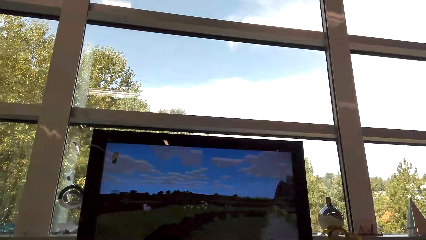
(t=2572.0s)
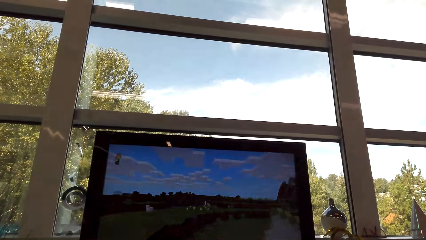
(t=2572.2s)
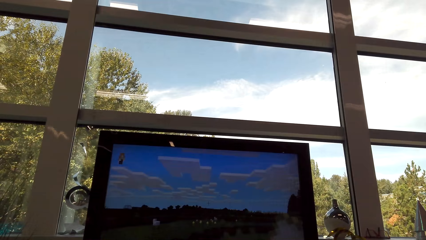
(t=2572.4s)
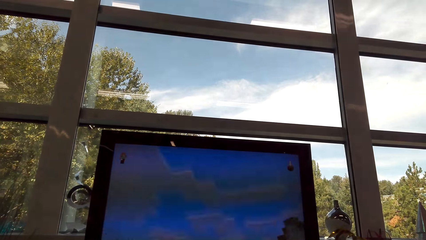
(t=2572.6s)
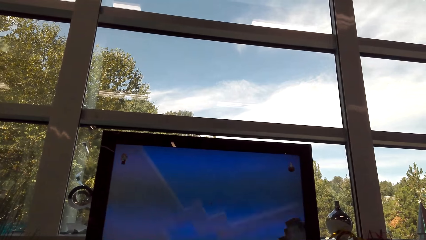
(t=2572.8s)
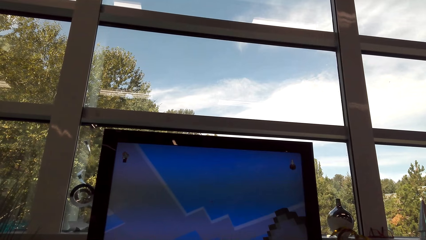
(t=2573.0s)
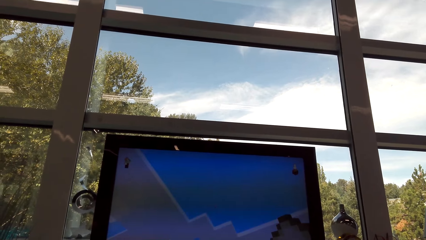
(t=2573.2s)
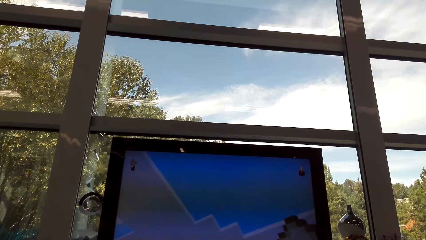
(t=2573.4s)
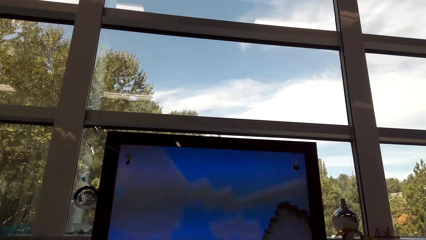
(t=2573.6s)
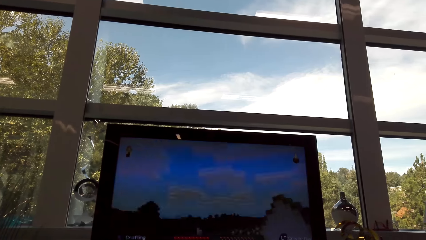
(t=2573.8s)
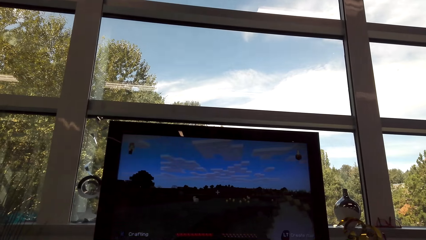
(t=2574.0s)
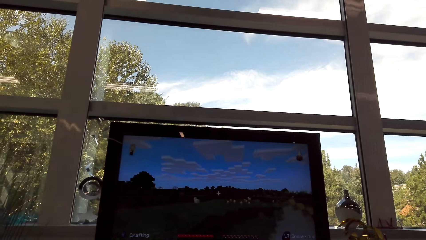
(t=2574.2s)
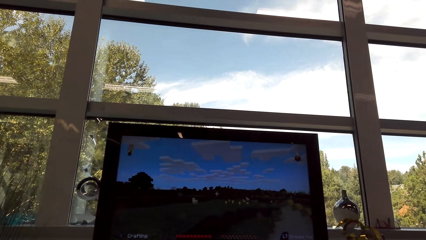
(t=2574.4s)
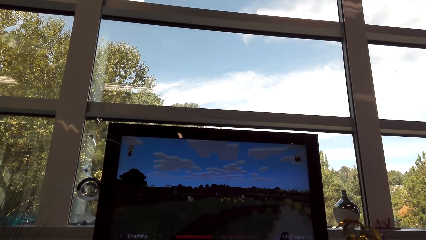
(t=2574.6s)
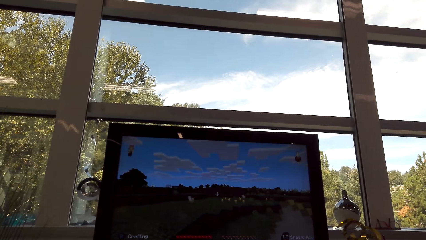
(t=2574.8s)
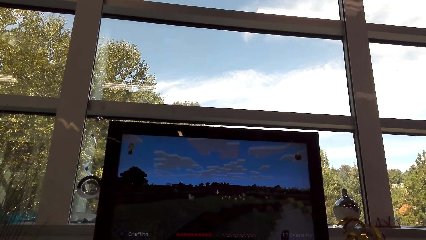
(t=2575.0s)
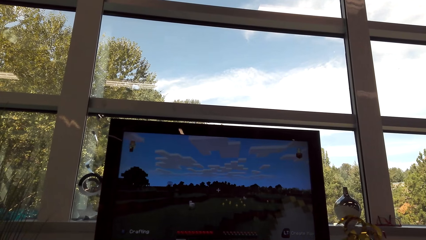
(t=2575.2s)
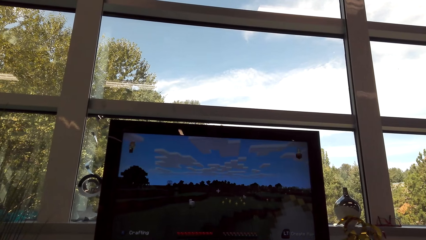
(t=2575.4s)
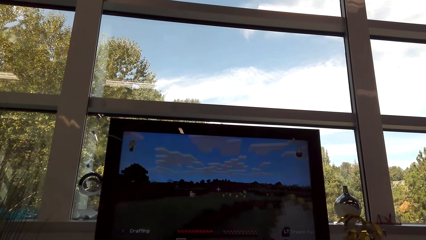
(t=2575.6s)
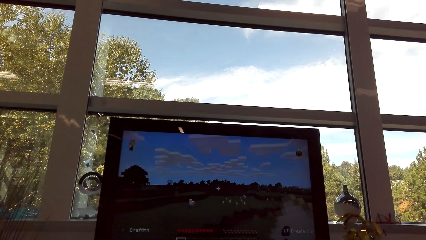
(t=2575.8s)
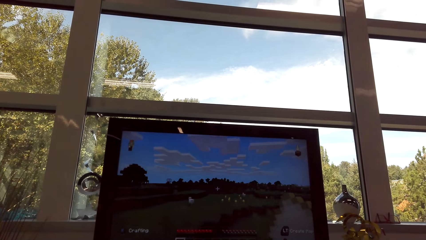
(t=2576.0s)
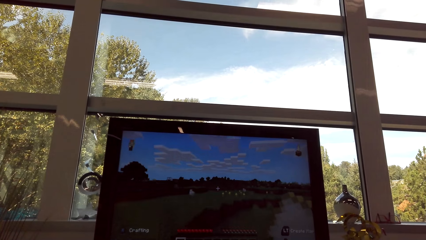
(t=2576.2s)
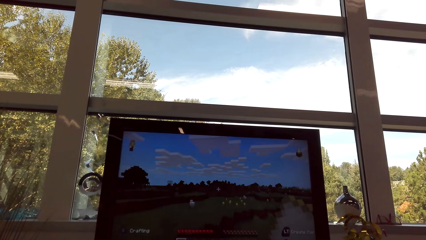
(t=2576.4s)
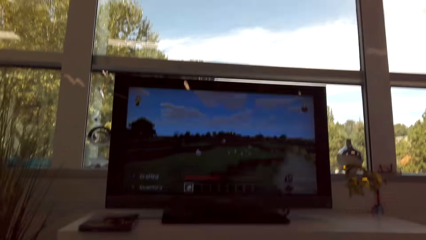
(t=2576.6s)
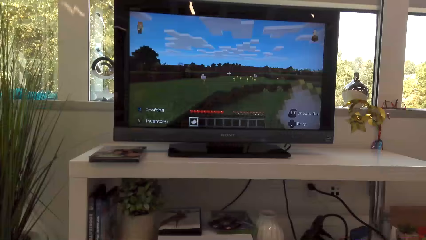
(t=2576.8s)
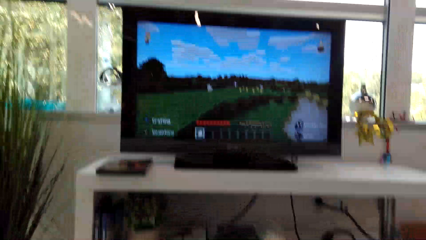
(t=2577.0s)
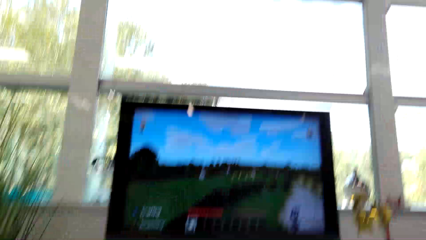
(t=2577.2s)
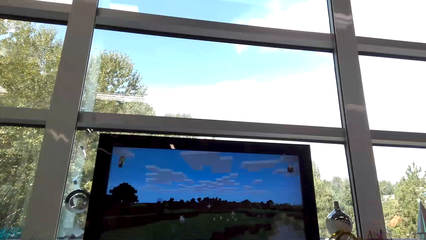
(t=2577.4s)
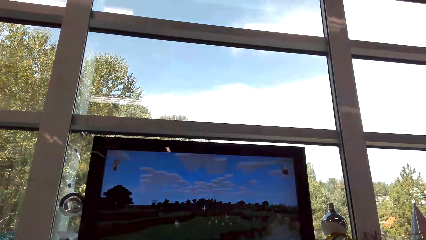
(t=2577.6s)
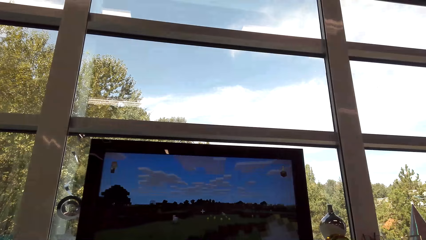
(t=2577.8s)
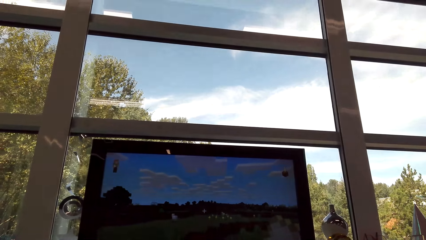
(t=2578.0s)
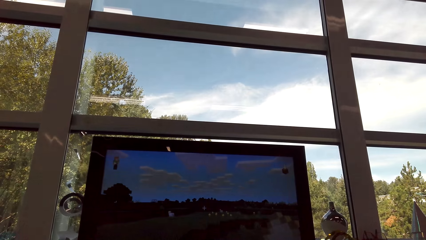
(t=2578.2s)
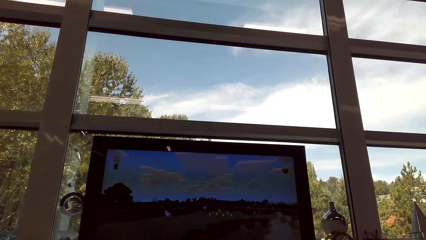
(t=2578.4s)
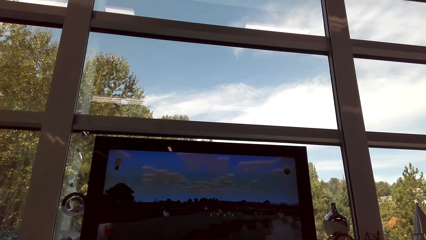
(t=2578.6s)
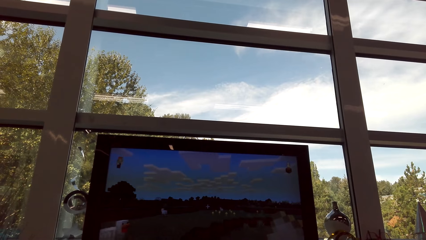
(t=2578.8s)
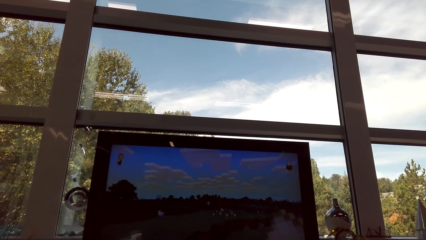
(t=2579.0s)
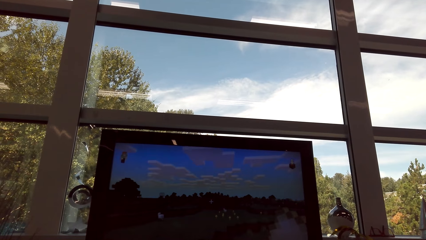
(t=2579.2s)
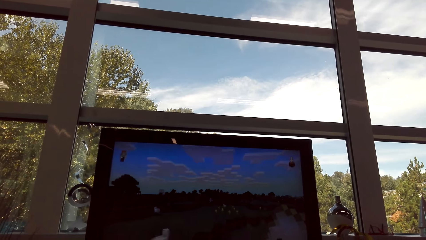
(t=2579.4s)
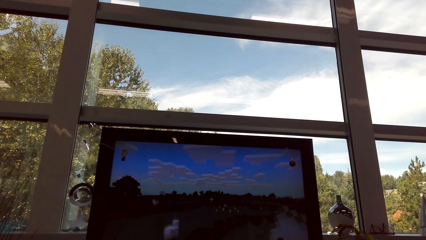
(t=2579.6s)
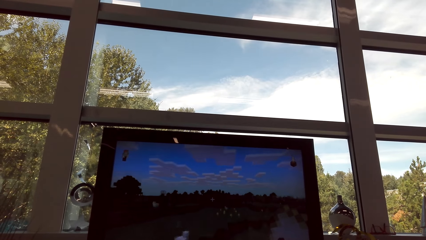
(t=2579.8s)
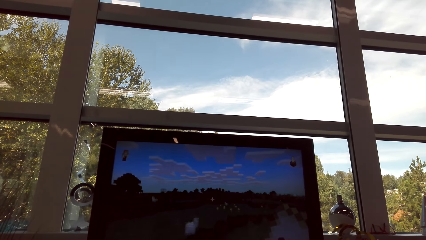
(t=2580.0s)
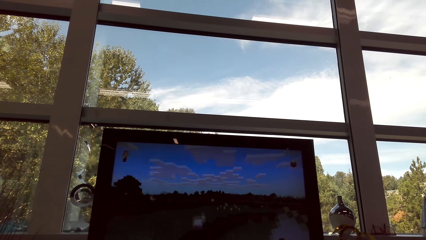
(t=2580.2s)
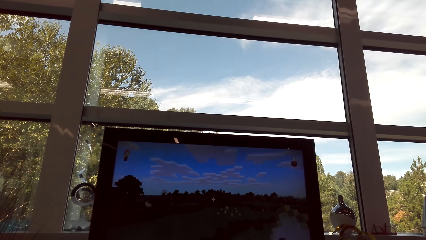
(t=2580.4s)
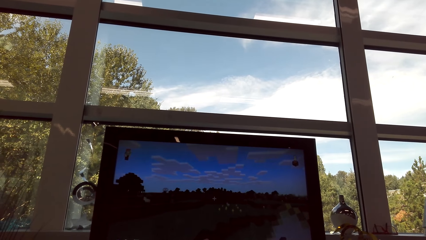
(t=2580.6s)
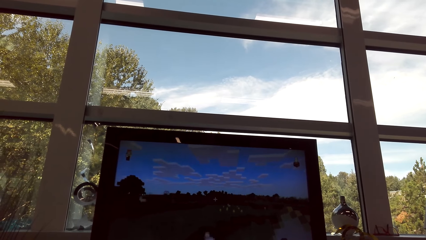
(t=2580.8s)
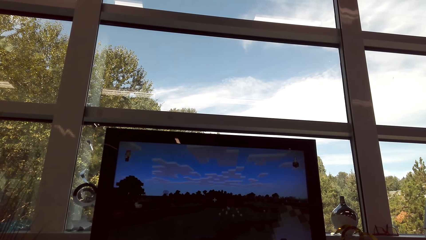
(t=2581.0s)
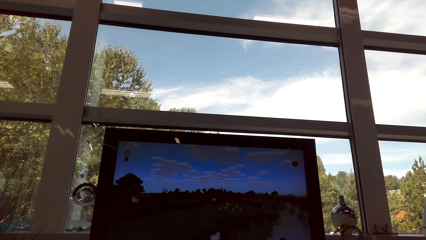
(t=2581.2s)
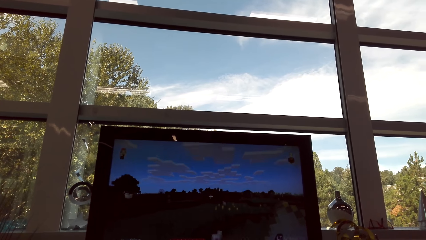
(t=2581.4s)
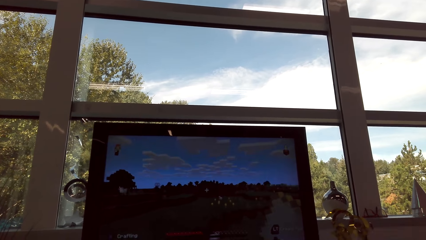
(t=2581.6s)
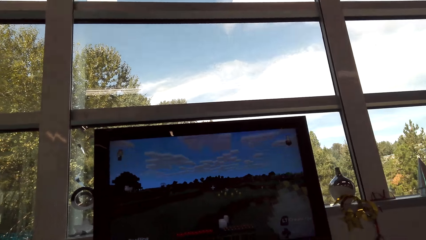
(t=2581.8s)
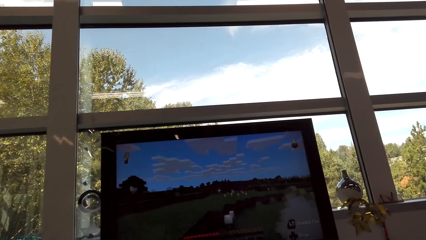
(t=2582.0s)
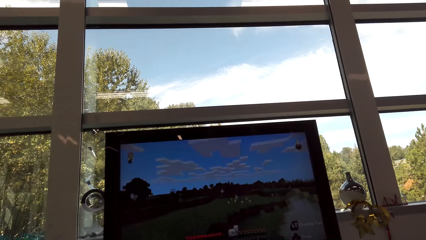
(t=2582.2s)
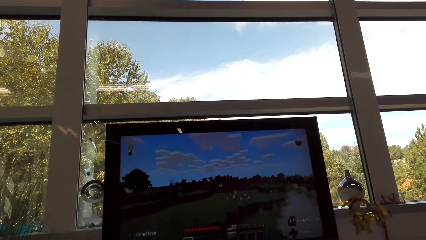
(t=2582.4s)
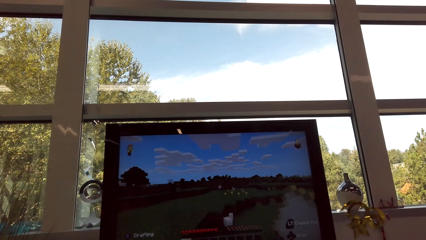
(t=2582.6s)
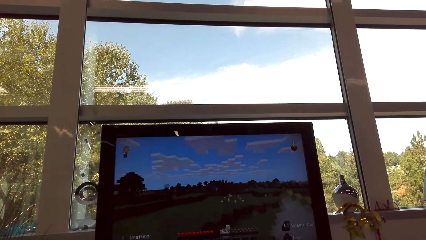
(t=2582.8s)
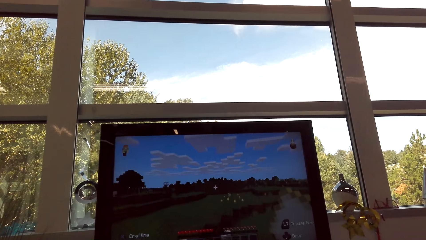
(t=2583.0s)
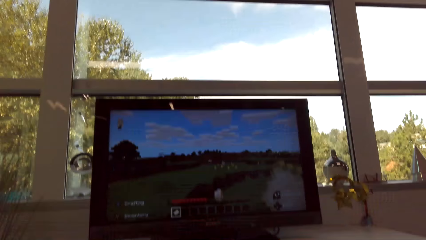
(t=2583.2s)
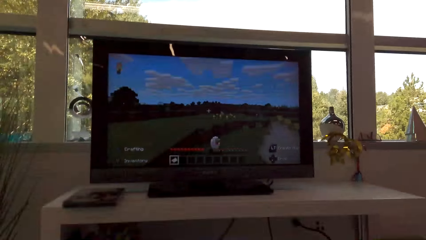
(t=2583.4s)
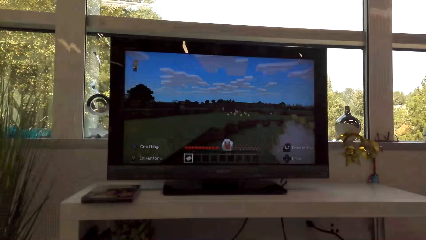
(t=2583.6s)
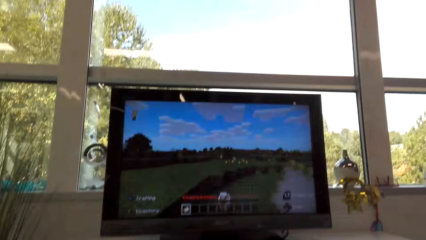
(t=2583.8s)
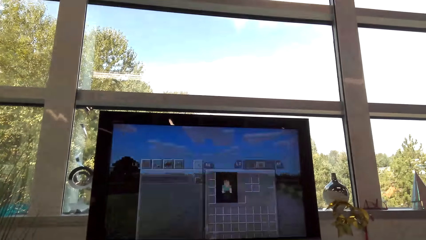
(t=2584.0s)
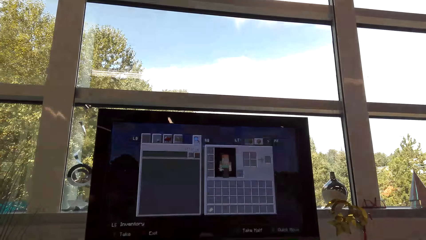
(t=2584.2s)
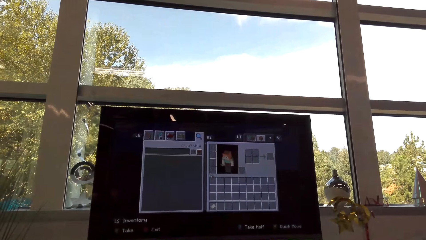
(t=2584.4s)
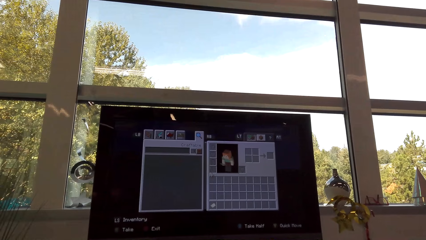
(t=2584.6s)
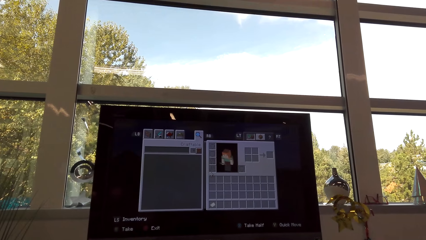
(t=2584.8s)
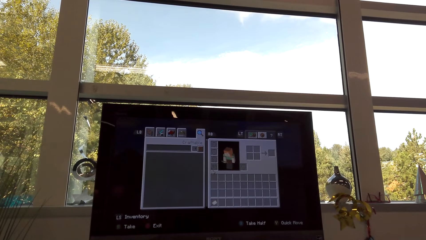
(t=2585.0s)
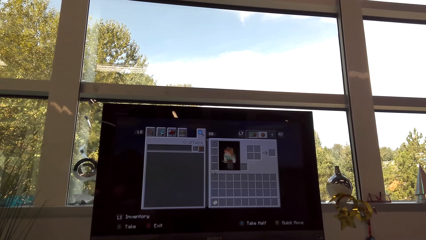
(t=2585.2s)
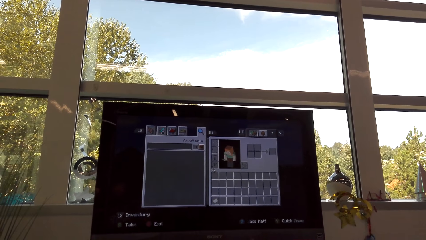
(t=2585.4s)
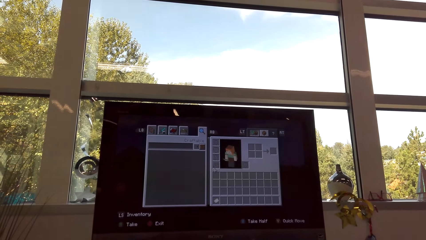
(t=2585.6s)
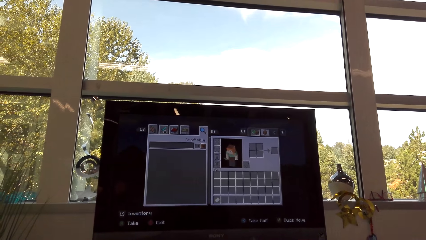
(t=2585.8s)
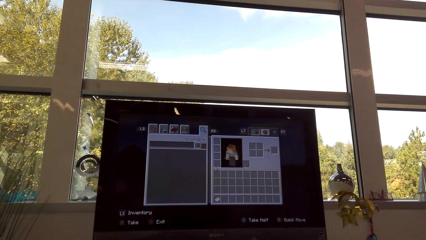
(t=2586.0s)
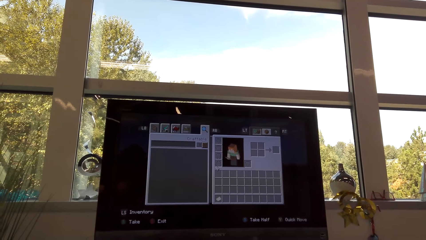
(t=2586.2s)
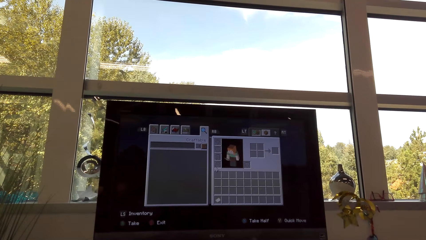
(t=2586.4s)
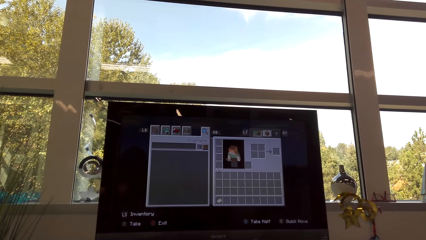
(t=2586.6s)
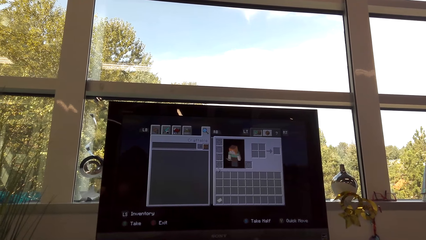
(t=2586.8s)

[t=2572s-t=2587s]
The camera wearer is playing video games.
